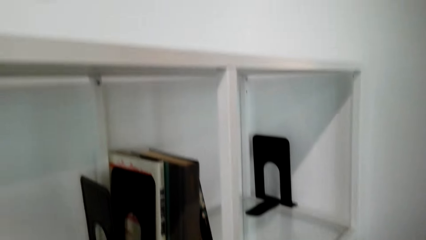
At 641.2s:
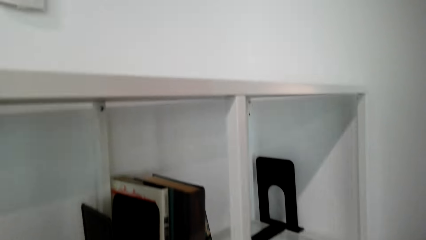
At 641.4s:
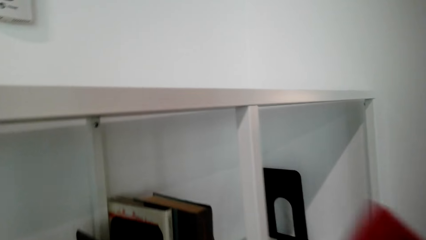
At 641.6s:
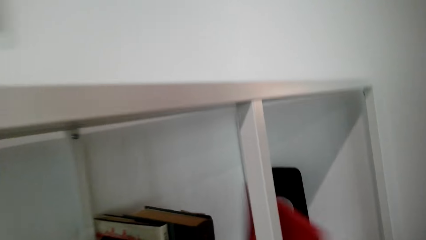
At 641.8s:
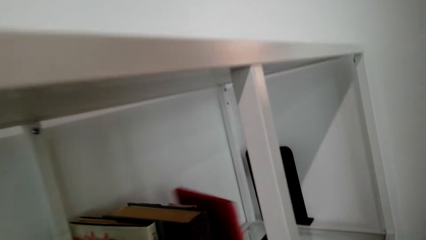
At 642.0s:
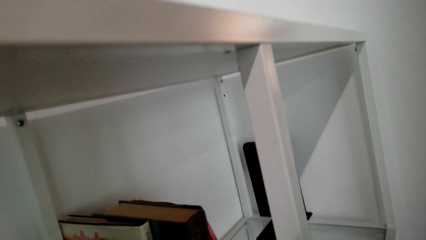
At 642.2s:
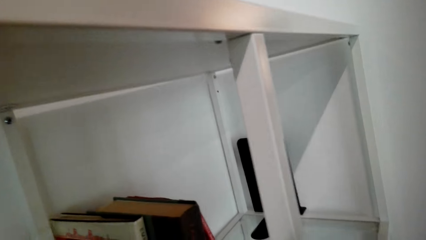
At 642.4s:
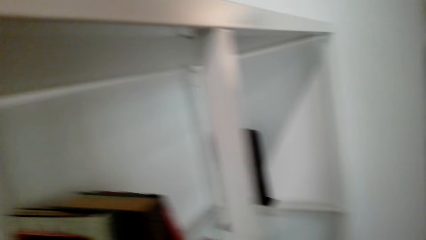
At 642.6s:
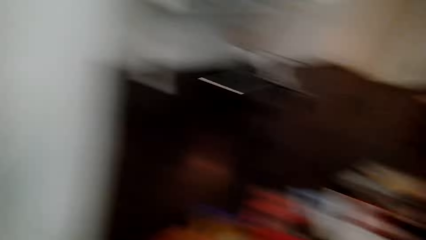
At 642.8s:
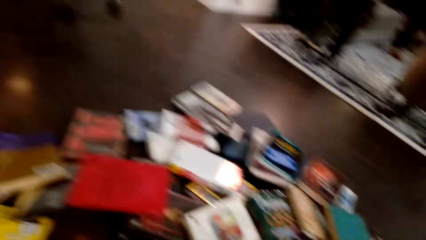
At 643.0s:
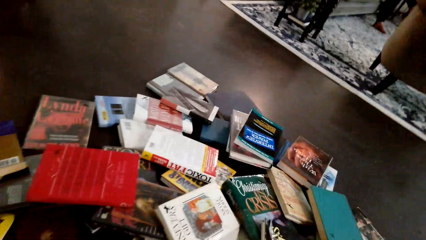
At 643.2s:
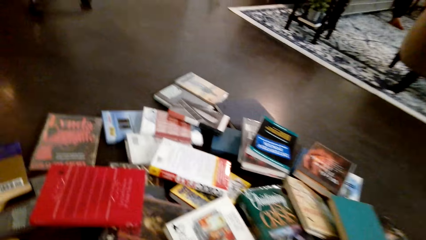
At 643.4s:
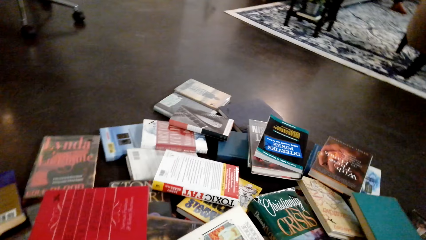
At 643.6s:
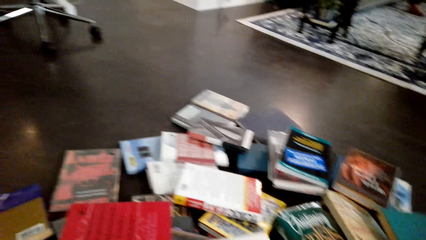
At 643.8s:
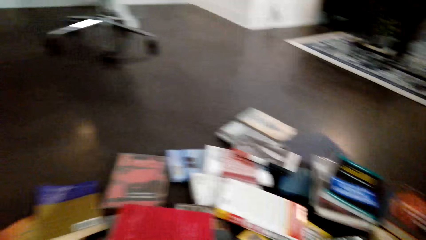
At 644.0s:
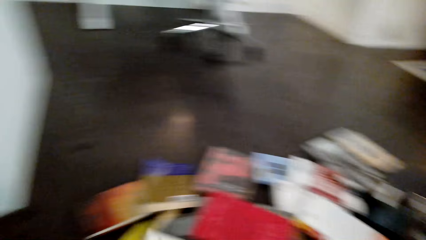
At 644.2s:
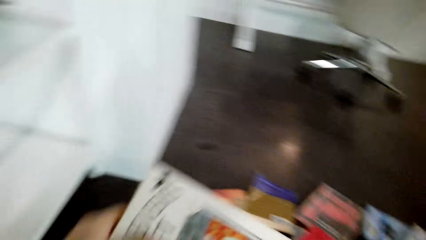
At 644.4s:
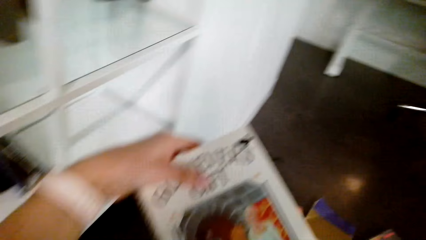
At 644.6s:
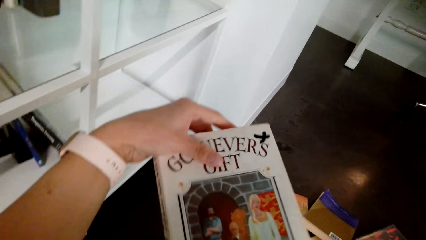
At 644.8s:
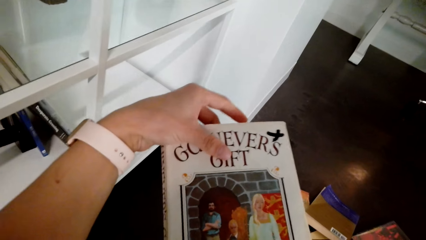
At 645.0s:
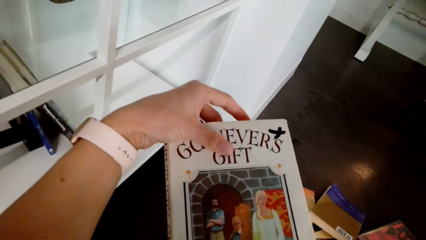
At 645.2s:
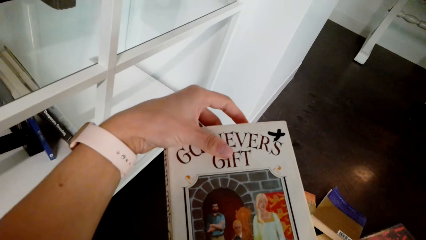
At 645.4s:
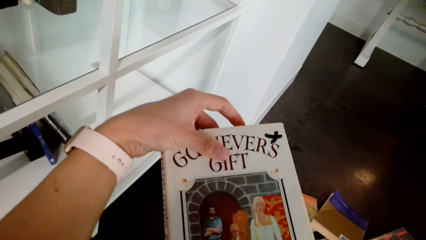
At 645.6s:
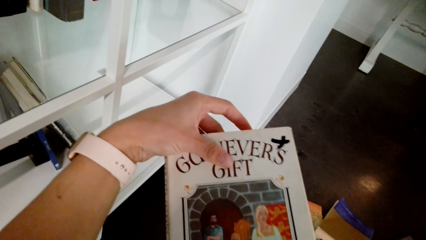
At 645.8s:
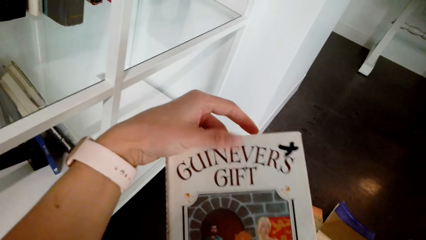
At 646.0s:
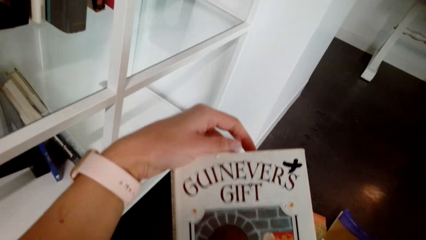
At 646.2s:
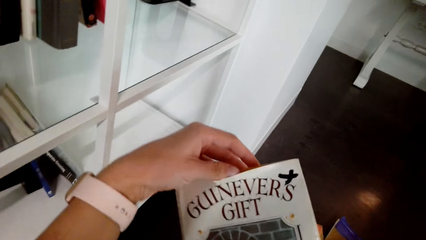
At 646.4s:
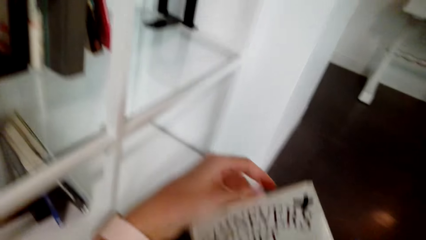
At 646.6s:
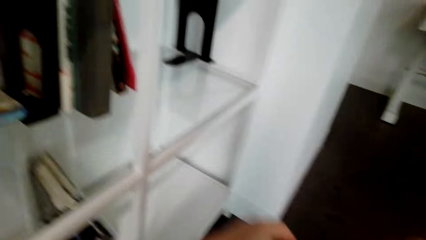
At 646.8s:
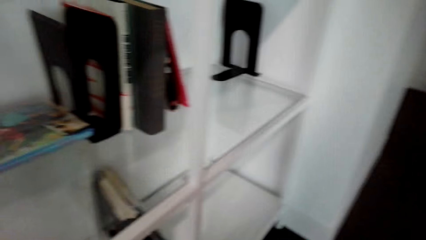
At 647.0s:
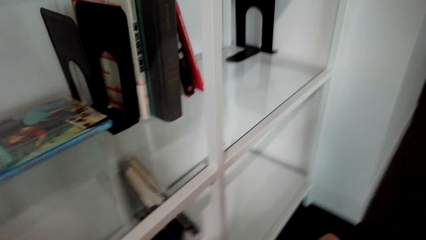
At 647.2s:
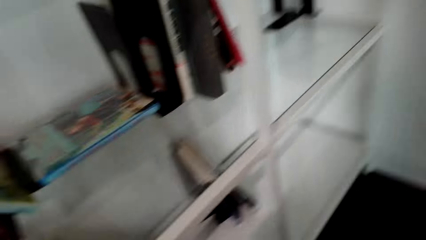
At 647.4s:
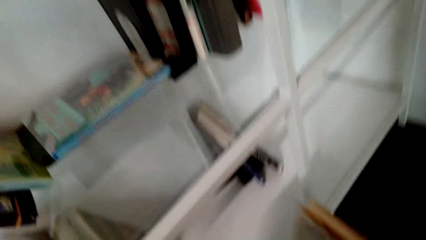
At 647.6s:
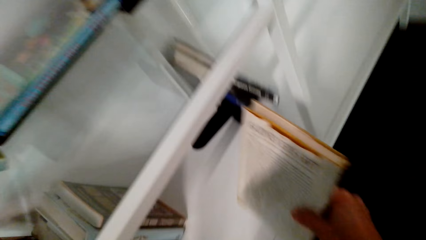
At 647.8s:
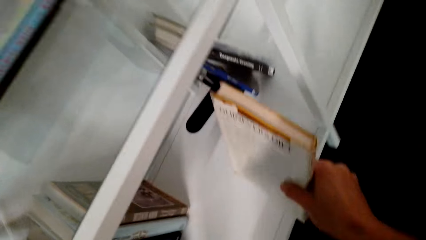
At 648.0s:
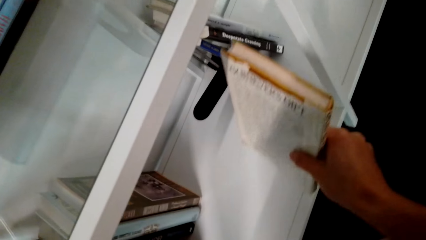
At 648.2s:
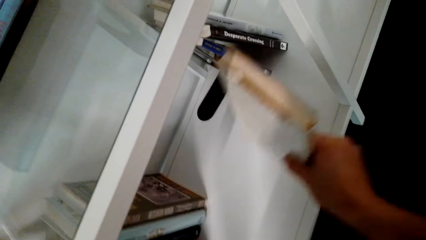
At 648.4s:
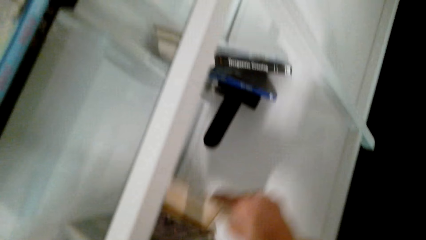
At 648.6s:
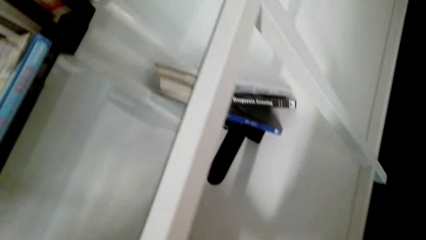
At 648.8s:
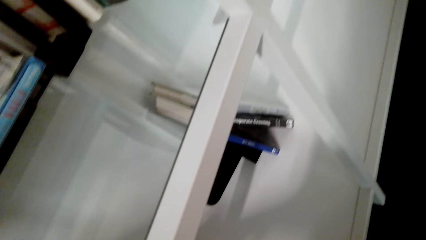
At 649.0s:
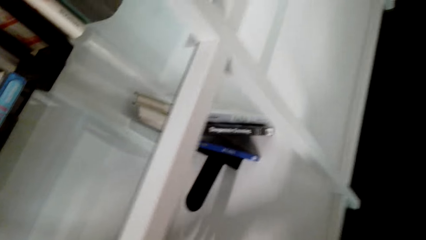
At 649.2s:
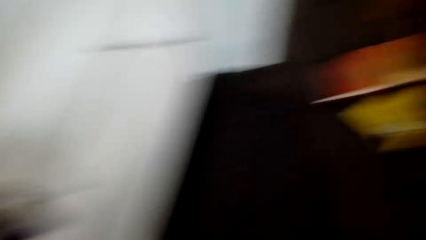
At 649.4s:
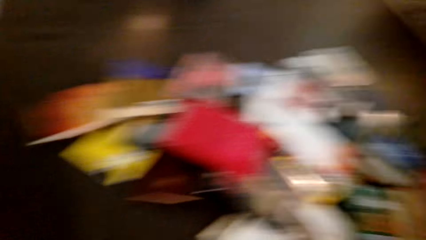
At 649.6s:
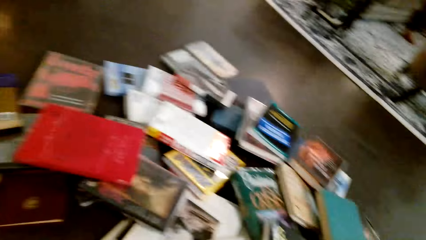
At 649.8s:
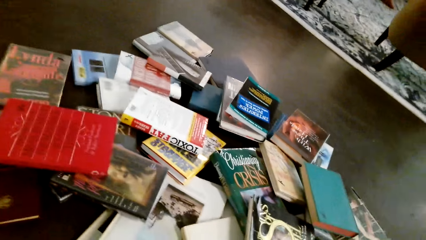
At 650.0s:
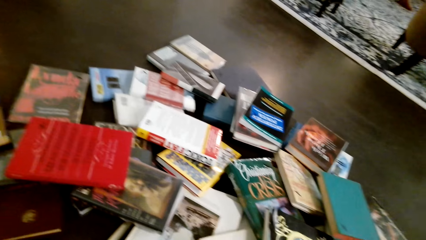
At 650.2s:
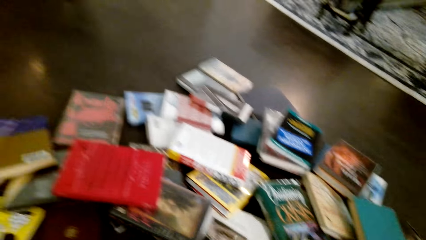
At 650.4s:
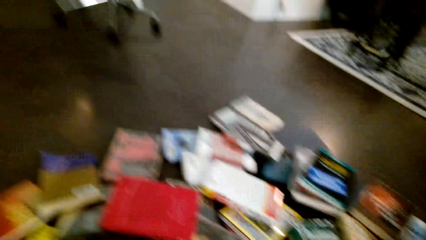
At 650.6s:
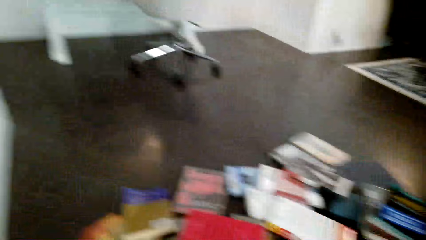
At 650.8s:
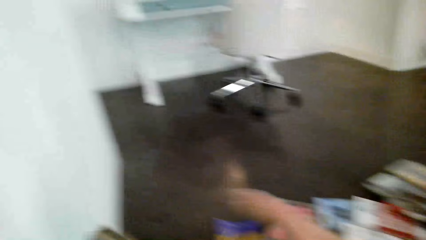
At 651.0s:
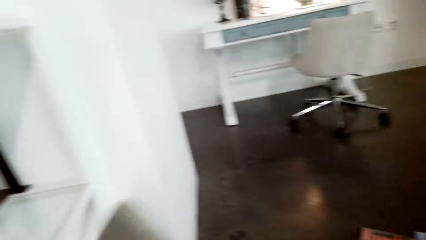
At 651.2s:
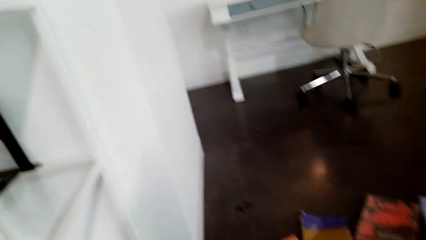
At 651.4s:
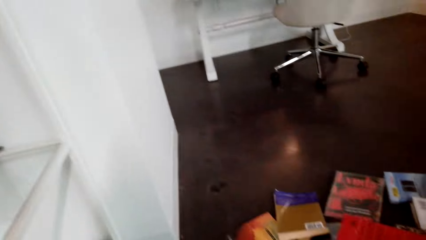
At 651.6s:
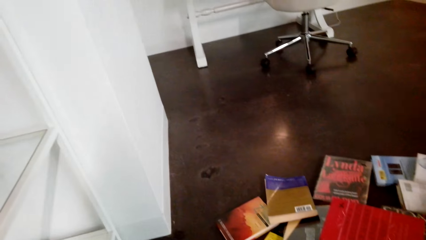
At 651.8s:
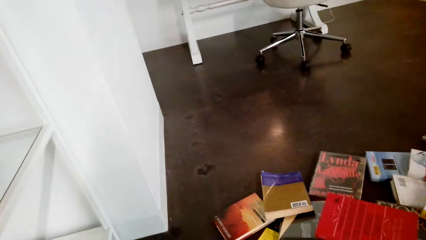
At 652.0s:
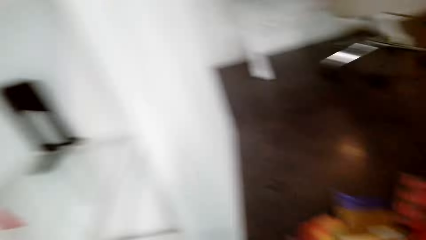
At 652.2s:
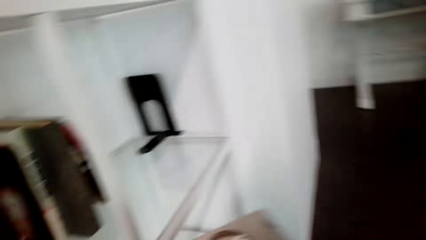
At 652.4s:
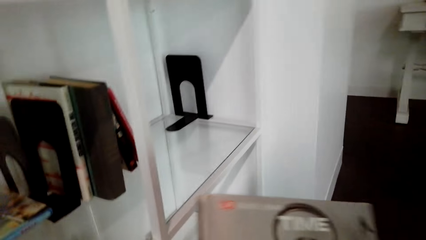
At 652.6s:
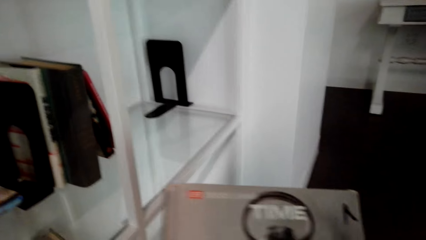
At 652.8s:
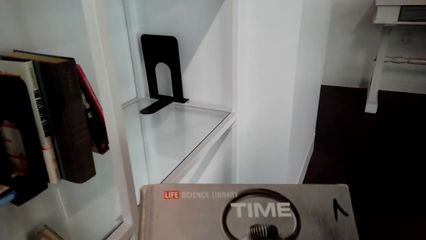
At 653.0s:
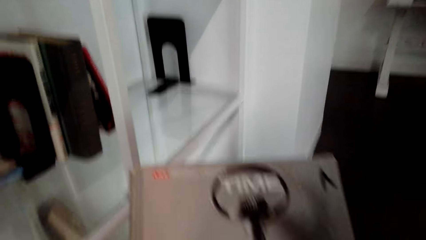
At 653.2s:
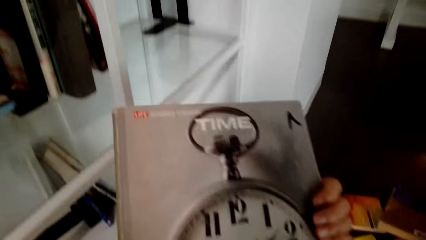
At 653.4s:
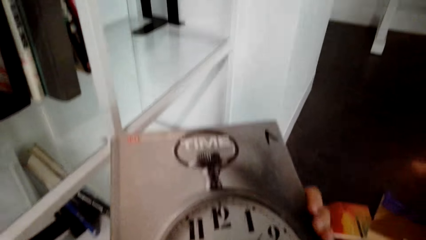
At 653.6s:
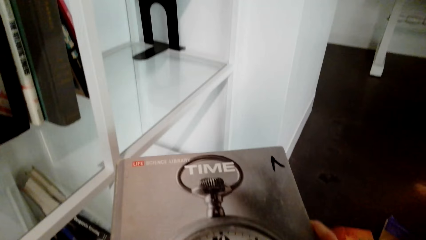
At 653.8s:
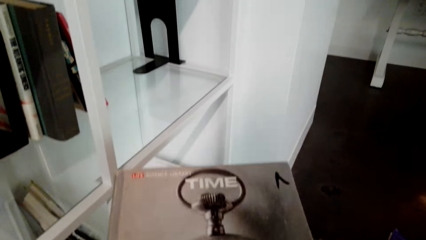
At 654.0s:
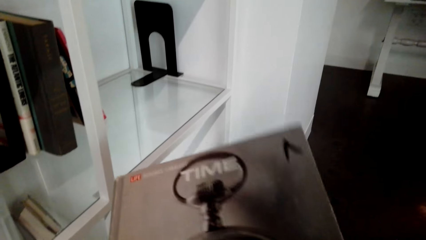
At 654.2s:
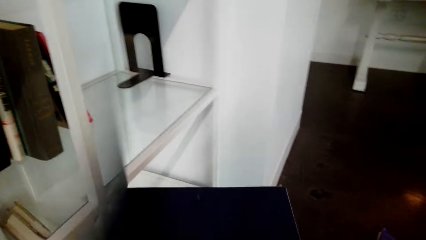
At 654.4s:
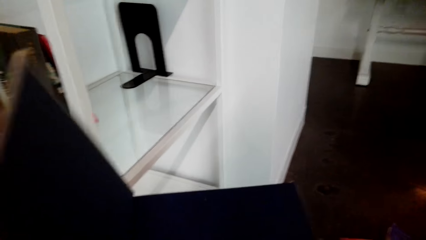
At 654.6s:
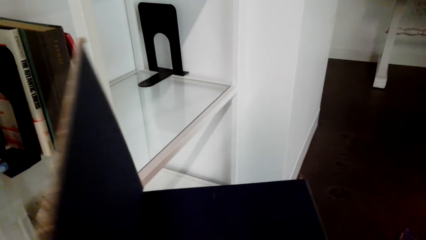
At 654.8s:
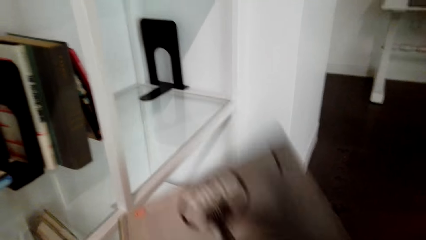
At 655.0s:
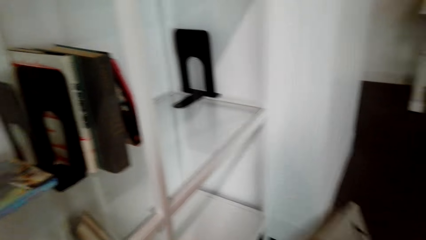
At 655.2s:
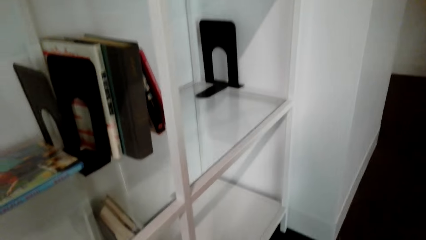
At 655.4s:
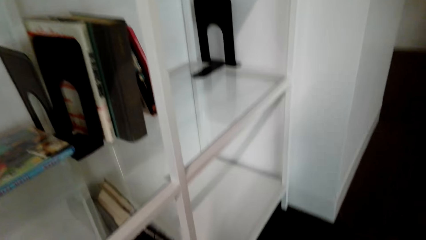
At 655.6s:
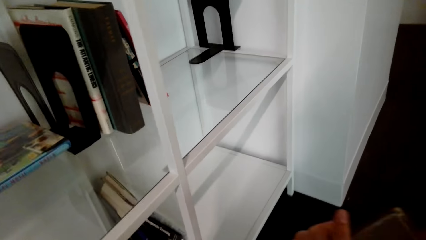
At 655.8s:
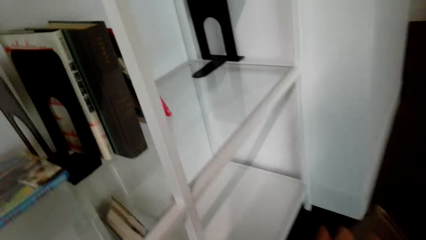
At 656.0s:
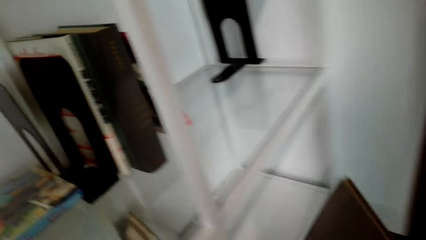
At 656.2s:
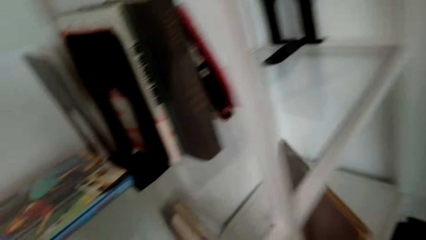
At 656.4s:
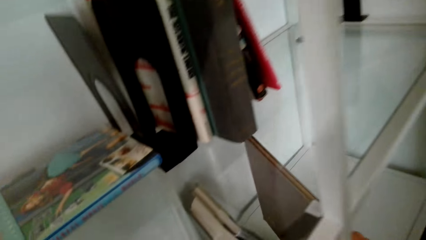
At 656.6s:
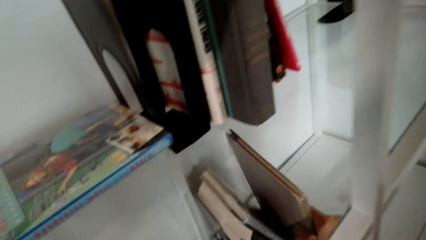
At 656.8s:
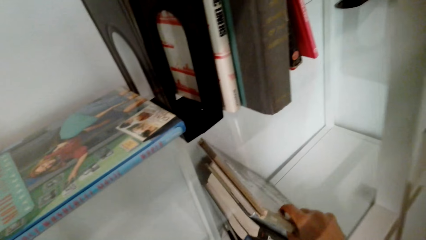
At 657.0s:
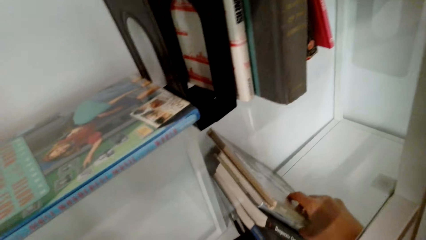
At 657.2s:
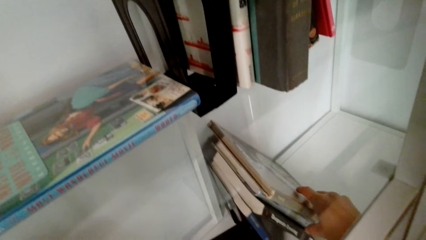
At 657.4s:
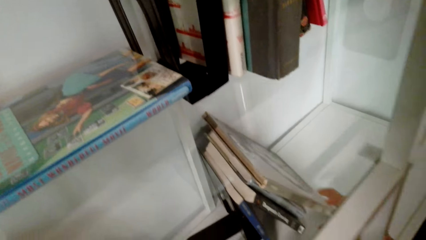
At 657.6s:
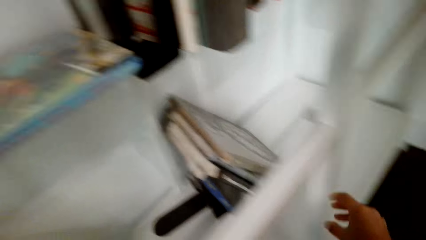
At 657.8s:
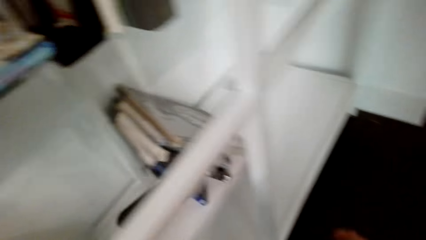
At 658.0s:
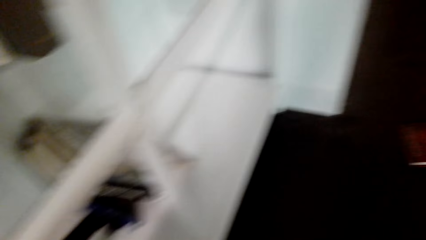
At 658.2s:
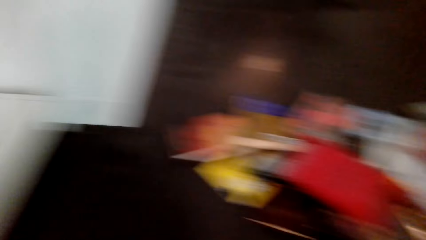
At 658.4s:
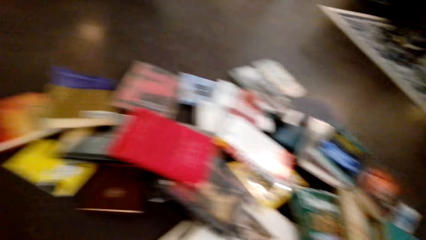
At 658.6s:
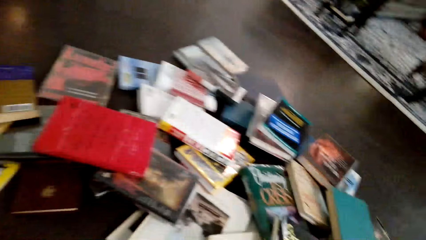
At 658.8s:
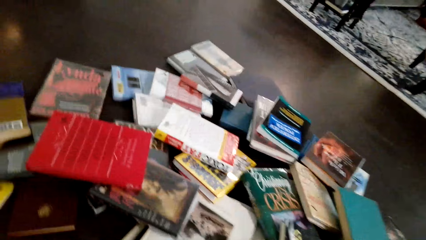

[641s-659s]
The camera wearer looks at the books in the shelves. They place a book on the shelf. They look at the books on the floor. They hold the book with the left hand. They look at the book. They place the book in the shelf with the right hand. They hold the book with both hands. They open the book with the right hand. They look at the book. They hold the book with the right hand. They place the book in the shelf with the right hand.
